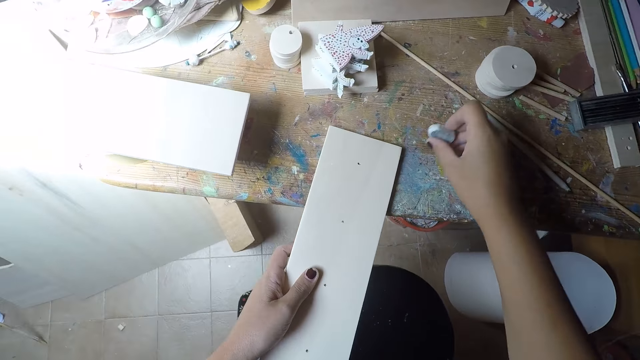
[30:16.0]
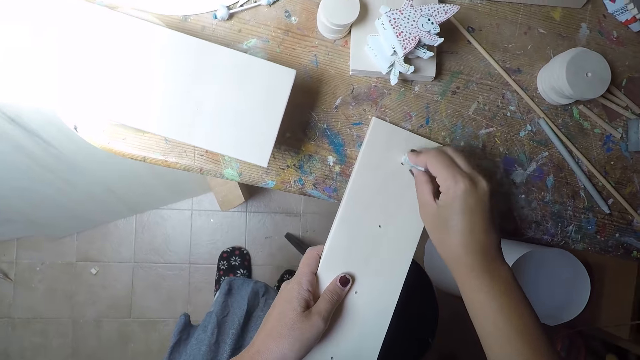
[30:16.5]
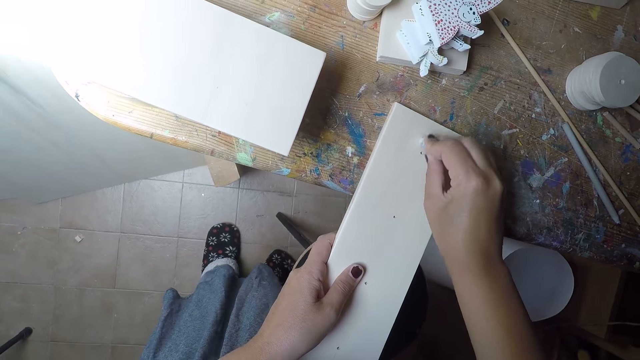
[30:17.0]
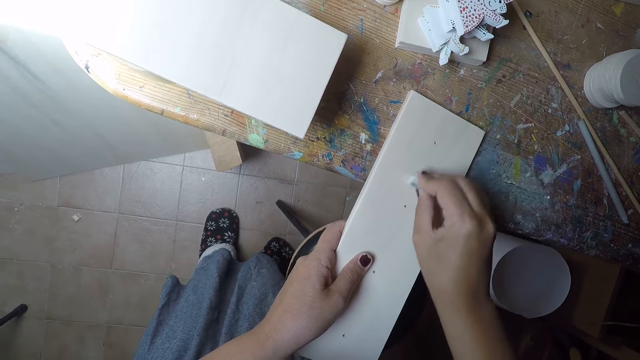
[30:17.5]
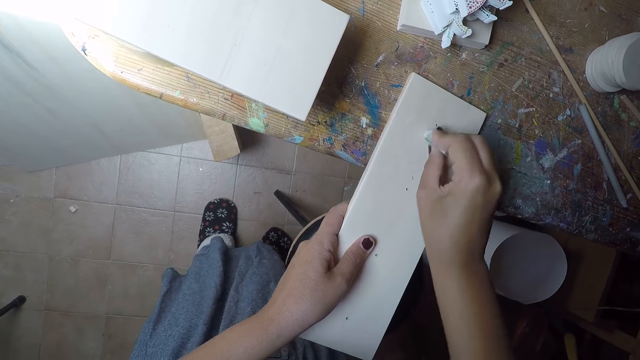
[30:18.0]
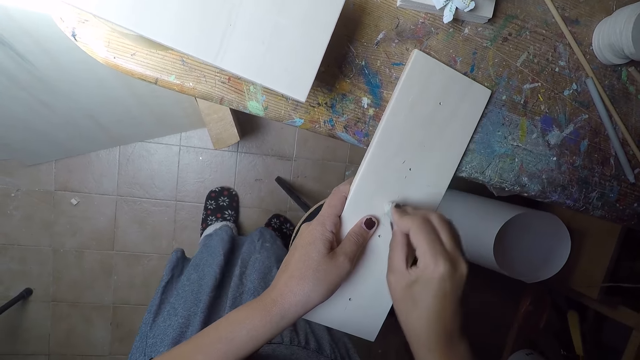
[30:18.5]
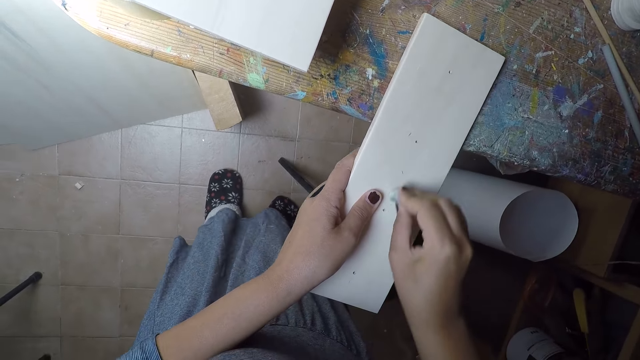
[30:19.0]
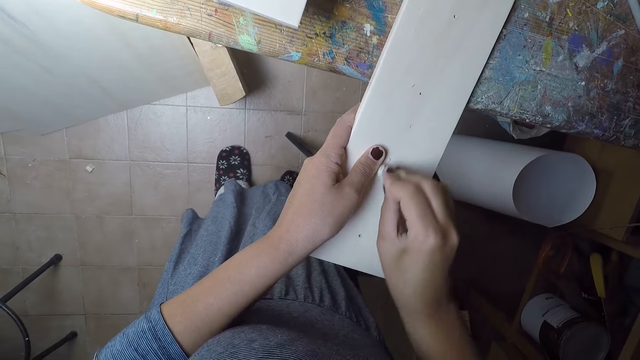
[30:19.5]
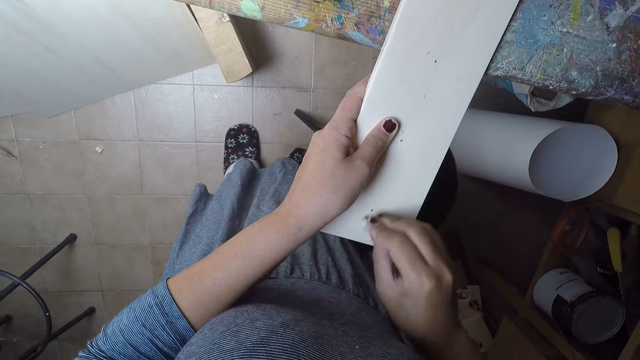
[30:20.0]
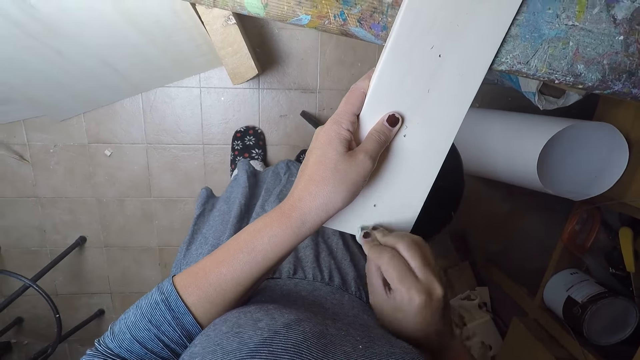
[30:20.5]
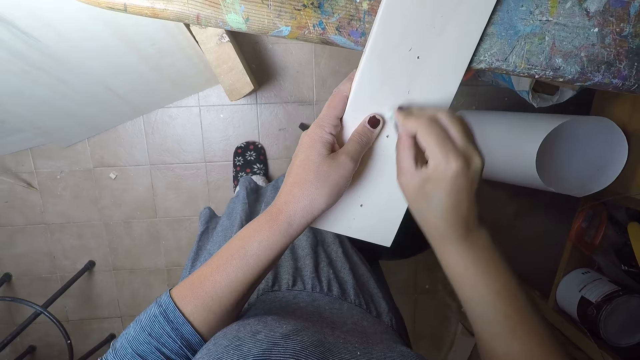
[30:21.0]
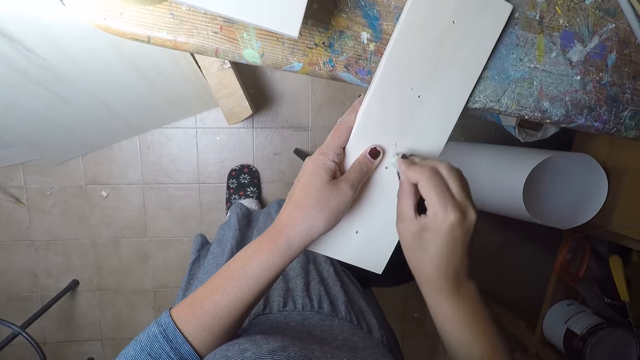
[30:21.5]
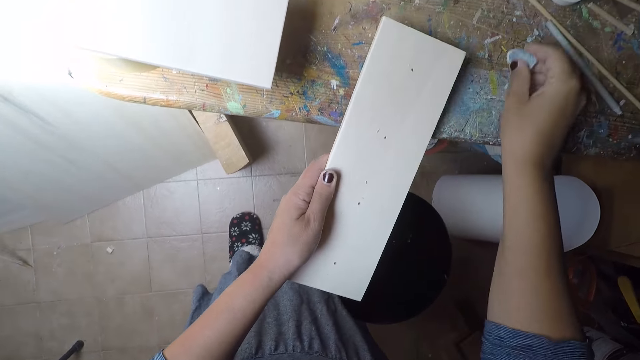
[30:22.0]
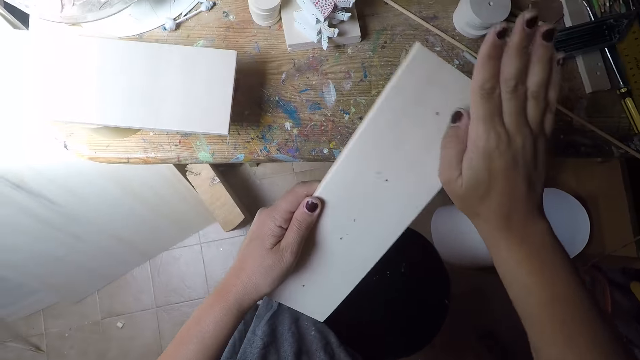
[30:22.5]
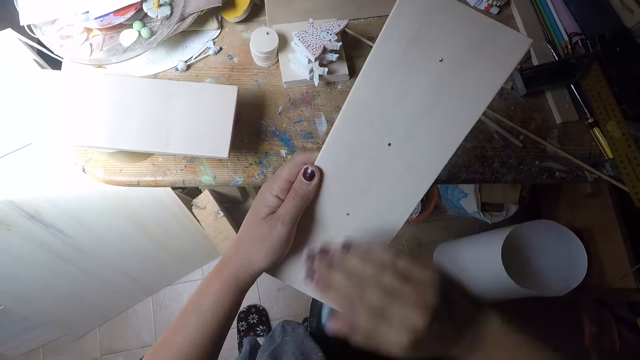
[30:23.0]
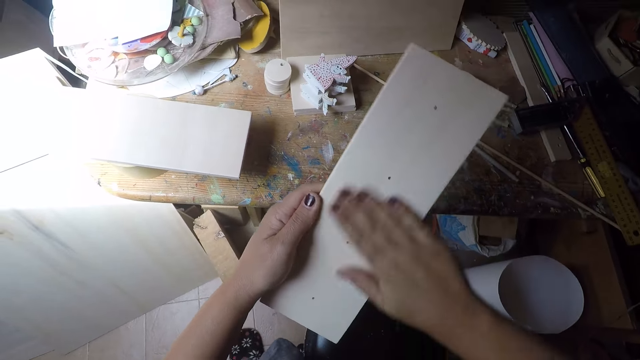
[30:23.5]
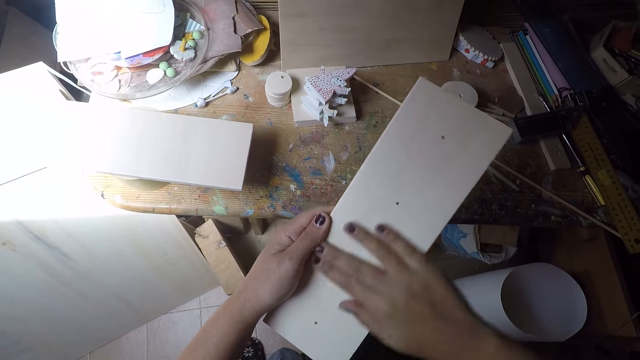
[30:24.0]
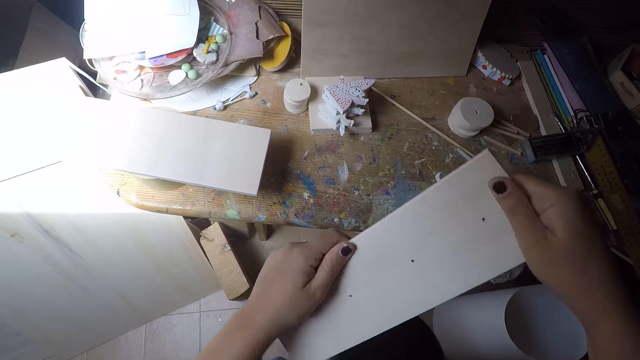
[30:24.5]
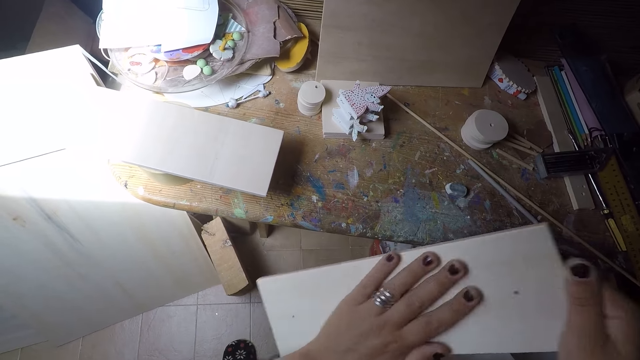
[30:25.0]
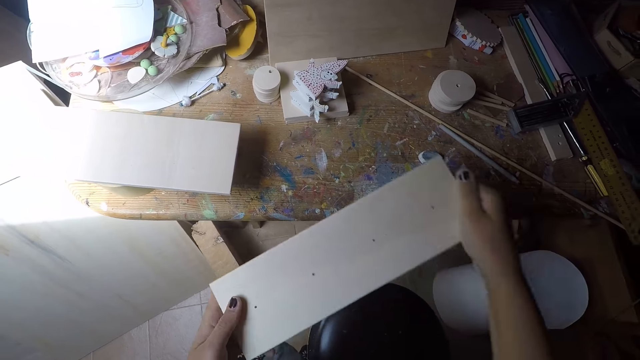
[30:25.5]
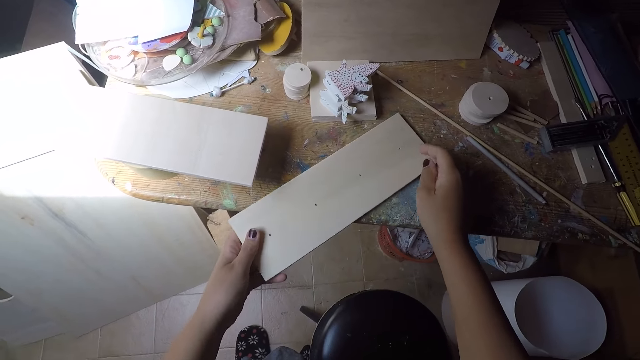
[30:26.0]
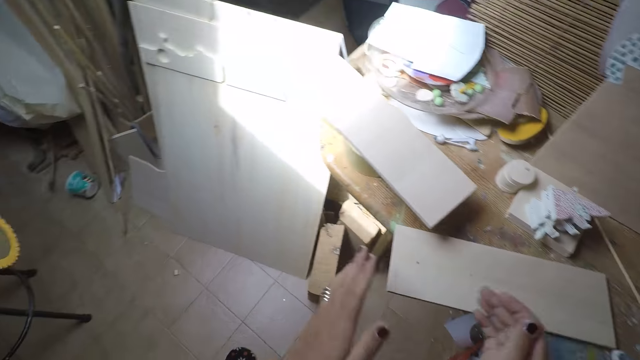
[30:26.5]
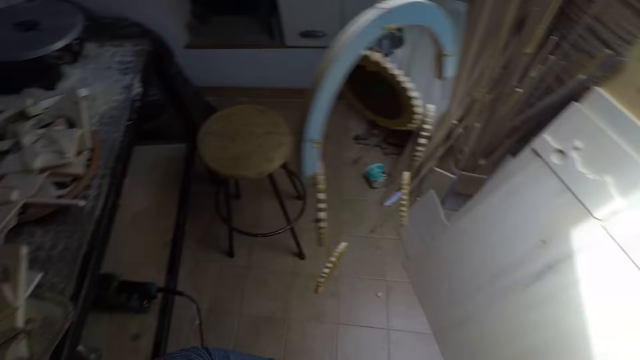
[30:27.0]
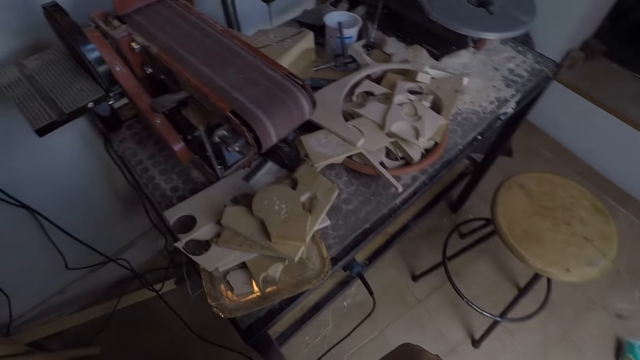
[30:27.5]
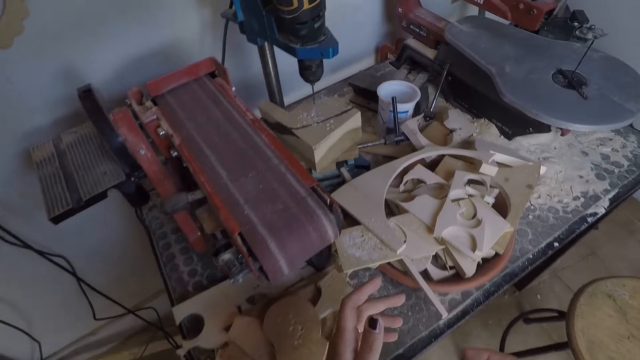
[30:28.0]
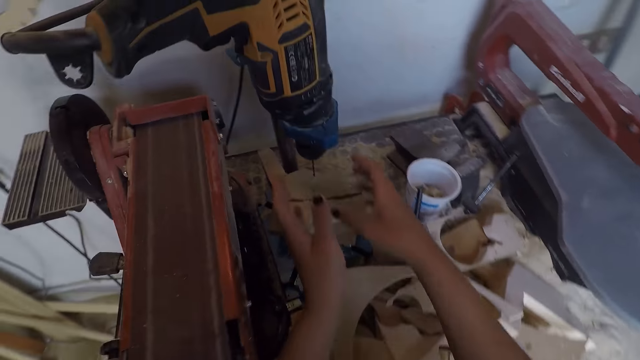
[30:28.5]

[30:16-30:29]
The camera wearer takes the eraser on the workshop table with her right hand. She cleans the piece of wood with the eraser in her right hand. She marks a point on the wood. She drops the eraser in her right hand on the workshop table. She cleans the piece of wood with her right hand. She cleans the piece of wood with her left hand. She places the piece of wood on the workshop table with both hands. She walks towards the drilling machine.

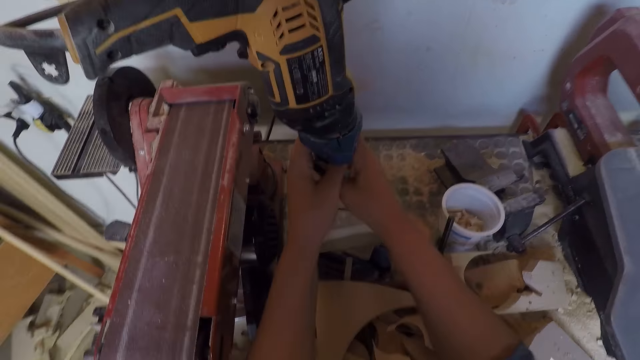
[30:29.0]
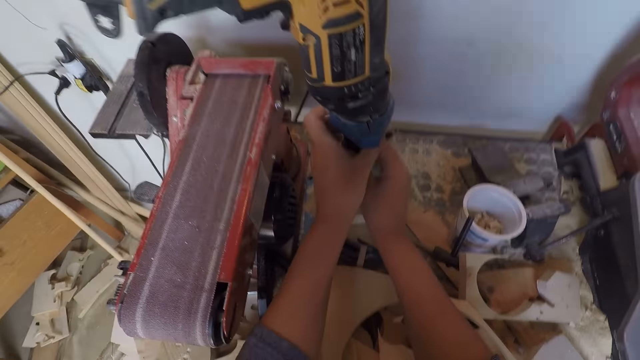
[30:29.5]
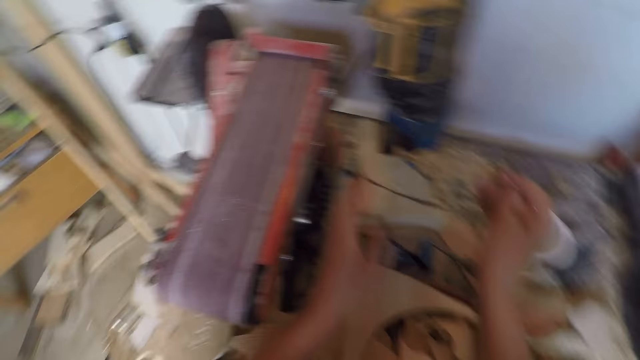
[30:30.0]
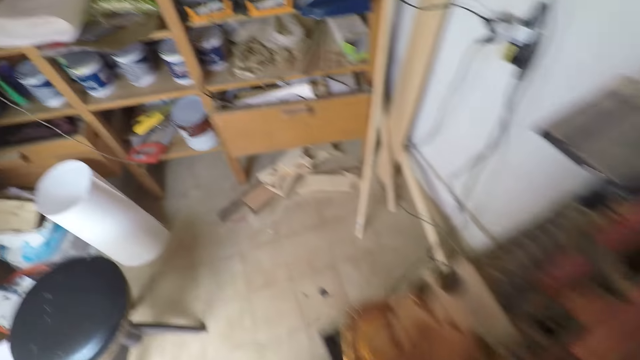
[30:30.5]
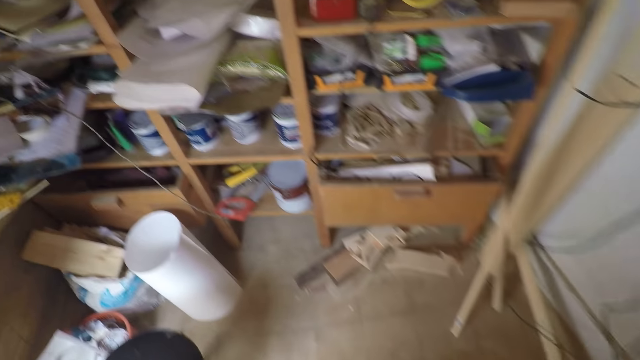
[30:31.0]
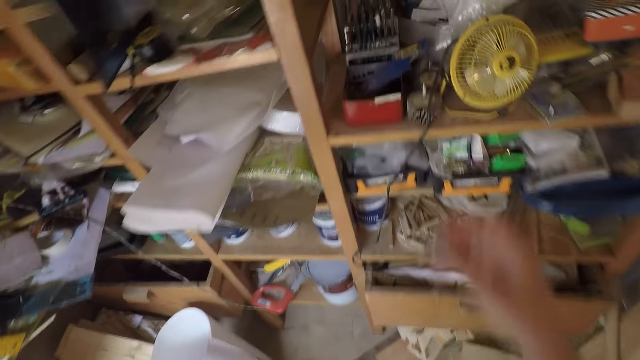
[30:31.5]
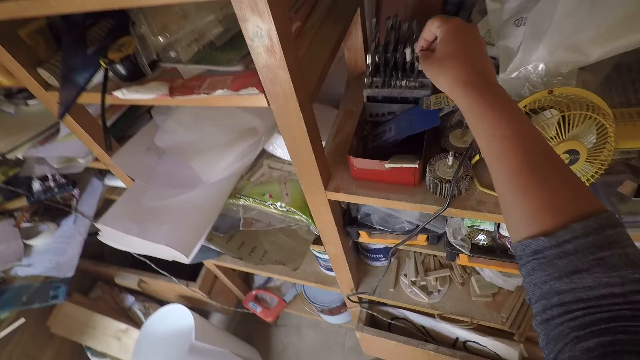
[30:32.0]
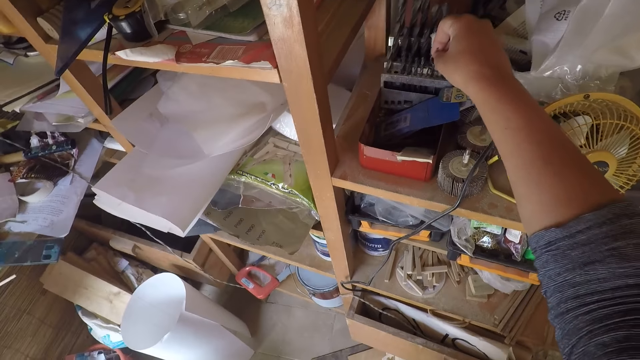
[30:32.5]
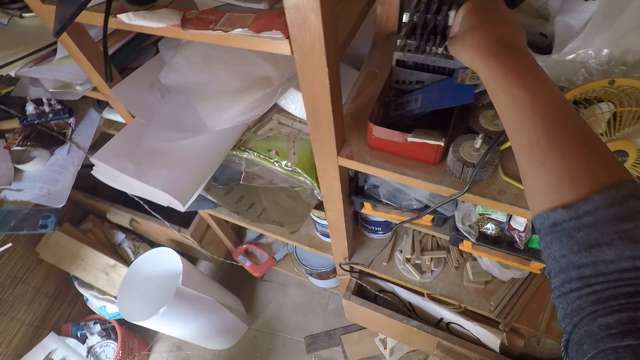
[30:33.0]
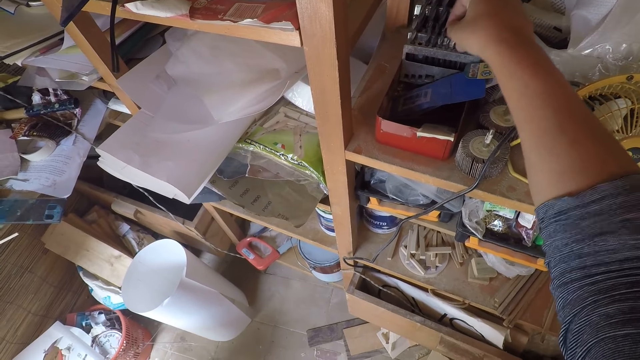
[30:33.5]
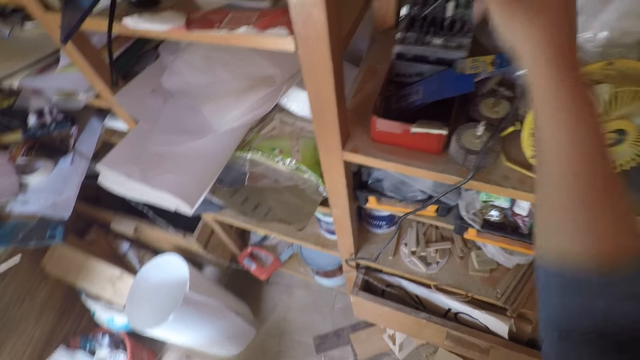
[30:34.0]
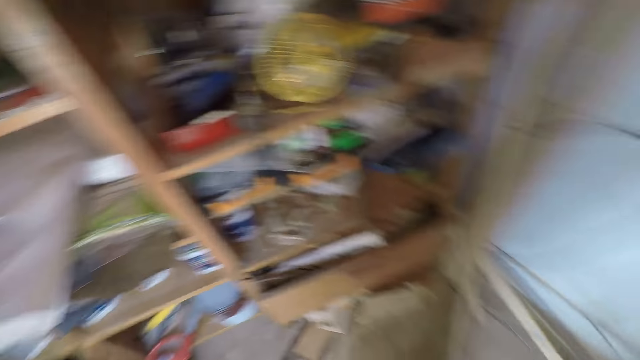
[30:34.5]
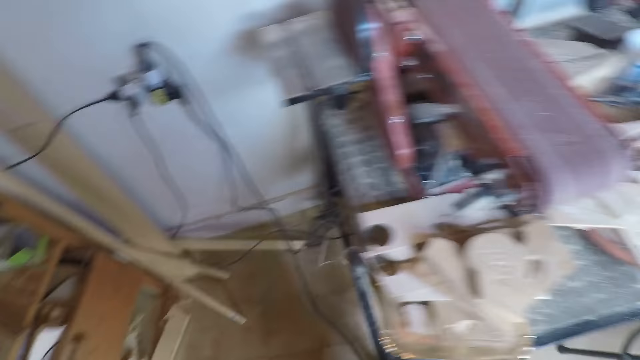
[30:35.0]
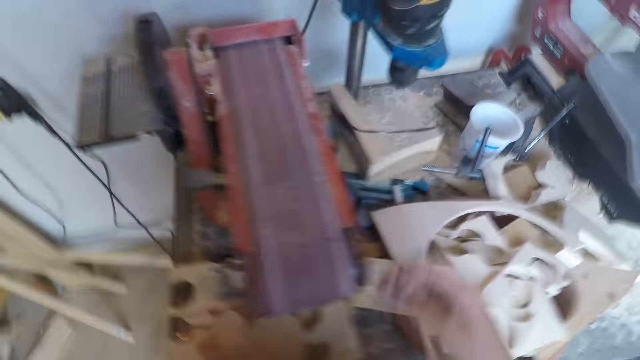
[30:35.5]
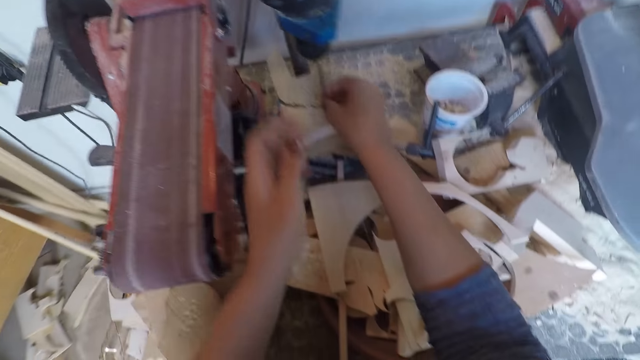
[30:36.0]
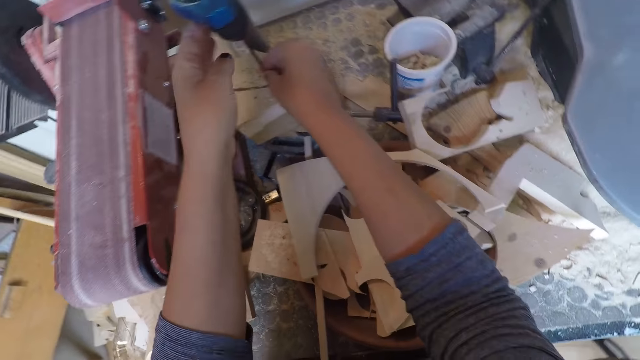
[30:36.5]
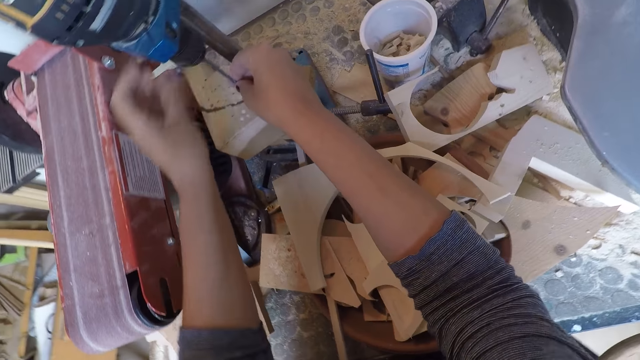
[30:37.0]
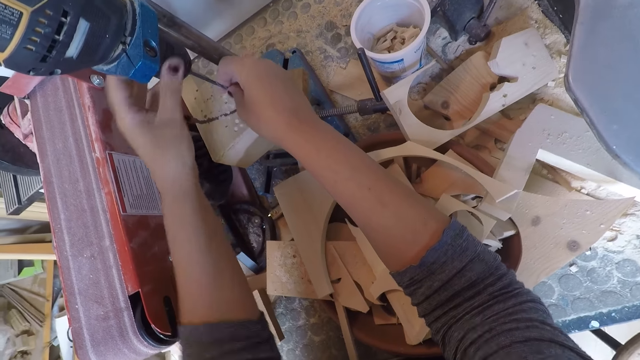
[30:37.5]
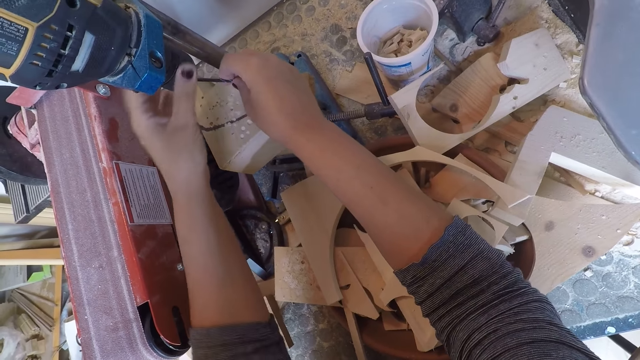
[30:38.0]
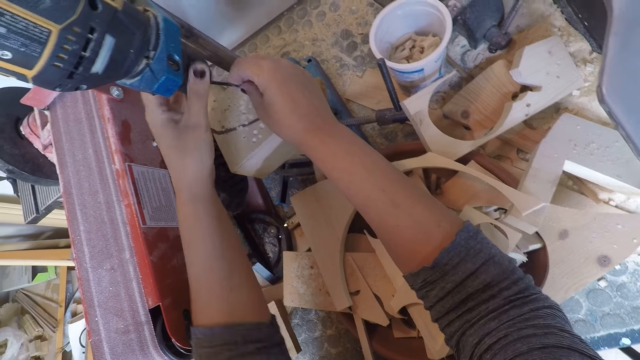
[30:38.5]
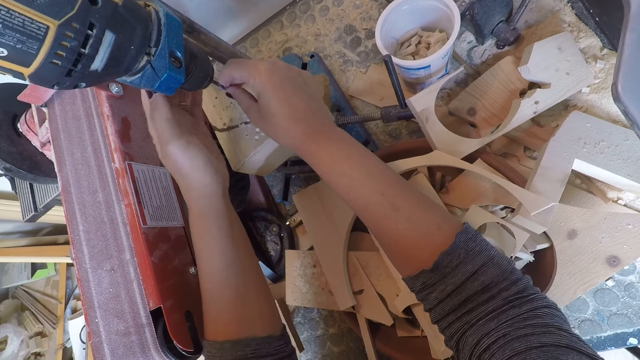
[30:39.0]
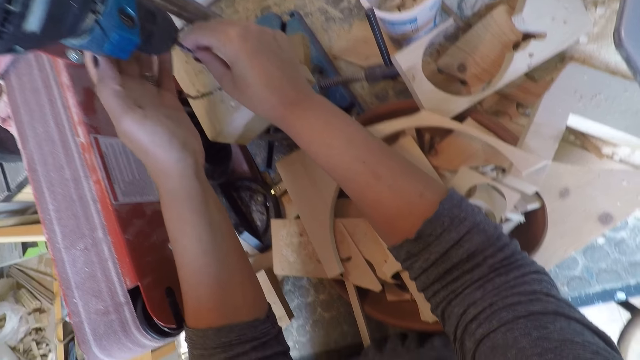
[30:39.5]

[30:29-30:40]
The camera wearer adjusts the drill chuck with both hands. She removes the drill of the drilling machine or drill press with her right hand. She walks towards the shelf with the drill. She places the drill in its container on the shelf with her right hand. She takes a drill from the container with her right hand. She walks towards the drilling machine with the drill. She fixes the drill into the drilling machine with her right hand. She adjusts the drill chuck with her left hand.
